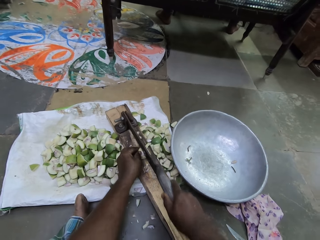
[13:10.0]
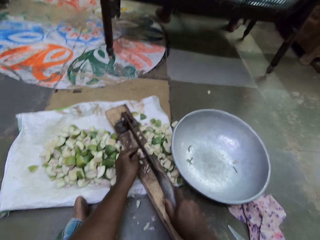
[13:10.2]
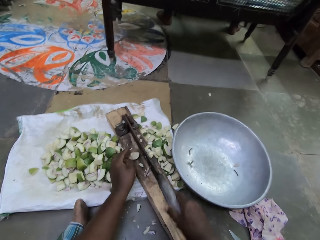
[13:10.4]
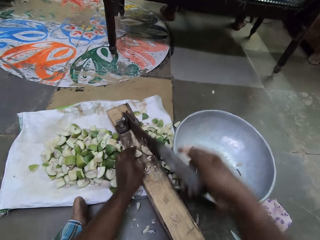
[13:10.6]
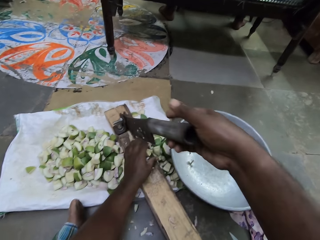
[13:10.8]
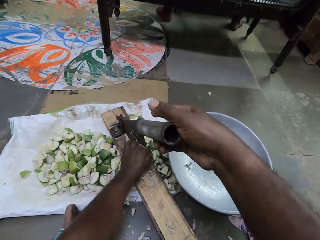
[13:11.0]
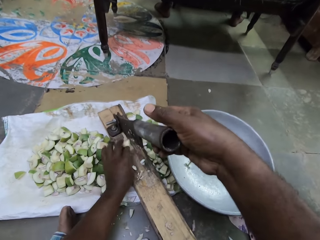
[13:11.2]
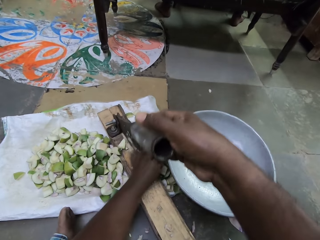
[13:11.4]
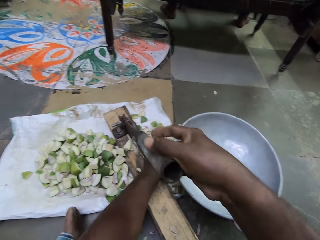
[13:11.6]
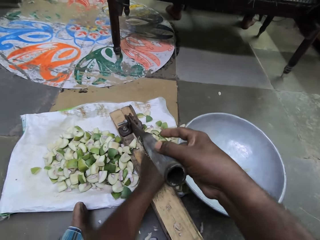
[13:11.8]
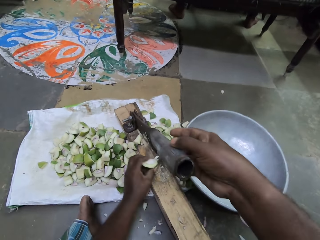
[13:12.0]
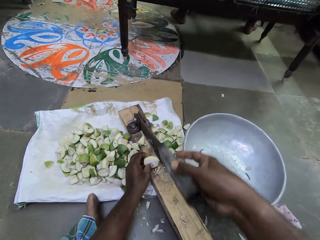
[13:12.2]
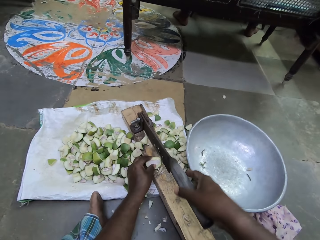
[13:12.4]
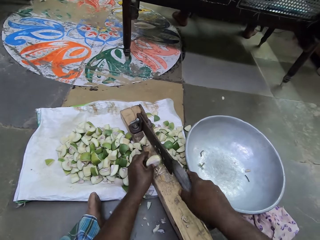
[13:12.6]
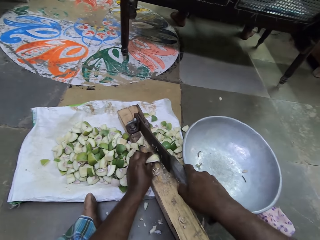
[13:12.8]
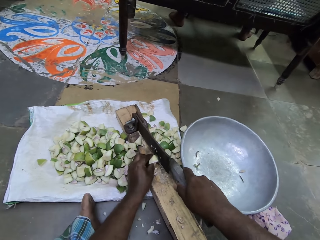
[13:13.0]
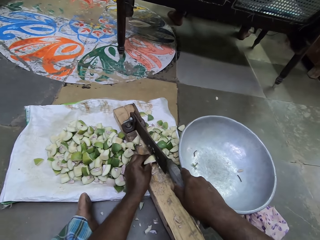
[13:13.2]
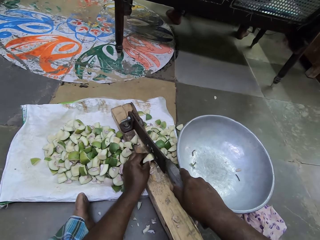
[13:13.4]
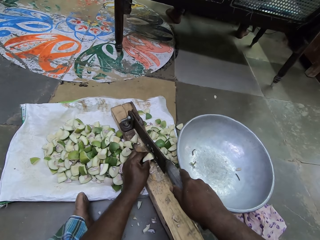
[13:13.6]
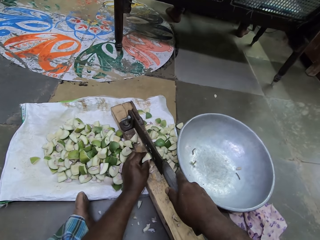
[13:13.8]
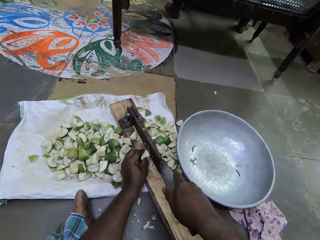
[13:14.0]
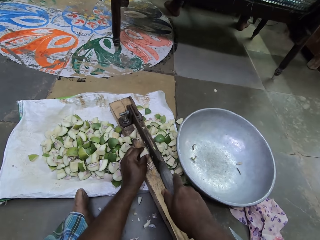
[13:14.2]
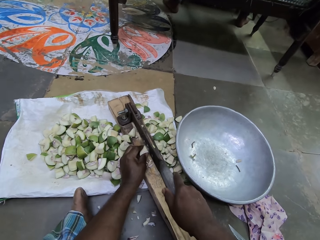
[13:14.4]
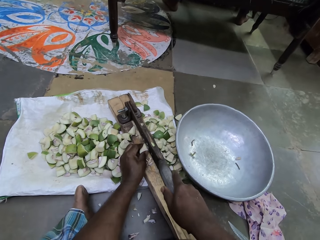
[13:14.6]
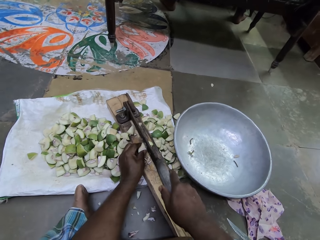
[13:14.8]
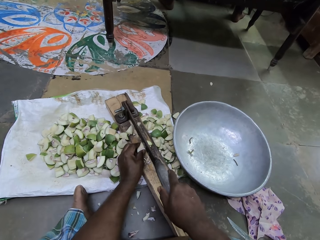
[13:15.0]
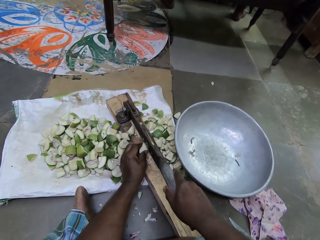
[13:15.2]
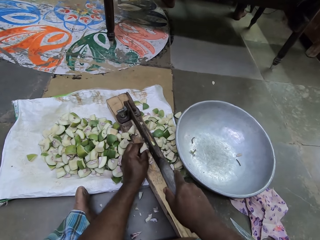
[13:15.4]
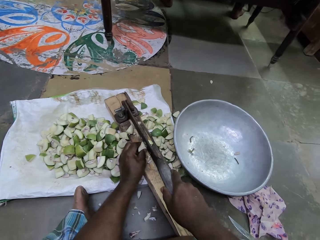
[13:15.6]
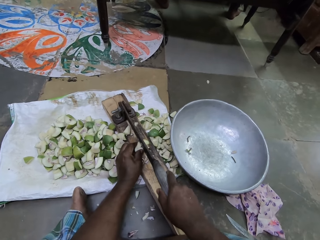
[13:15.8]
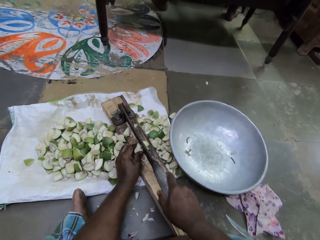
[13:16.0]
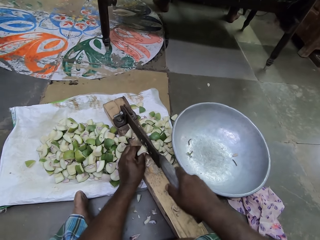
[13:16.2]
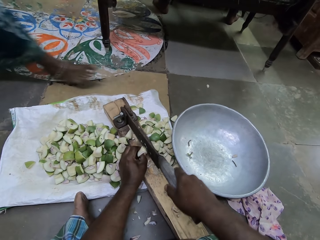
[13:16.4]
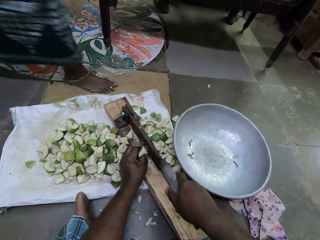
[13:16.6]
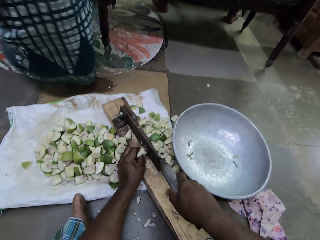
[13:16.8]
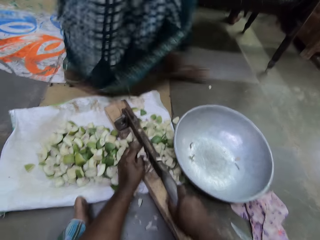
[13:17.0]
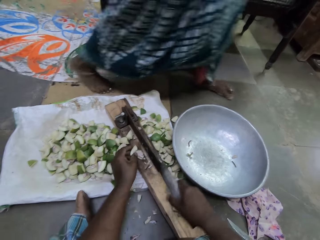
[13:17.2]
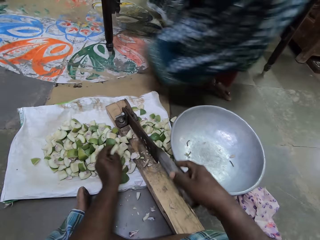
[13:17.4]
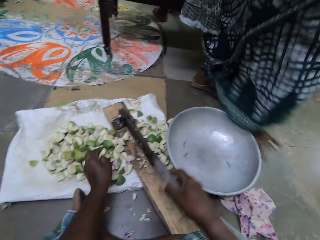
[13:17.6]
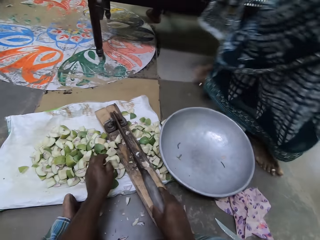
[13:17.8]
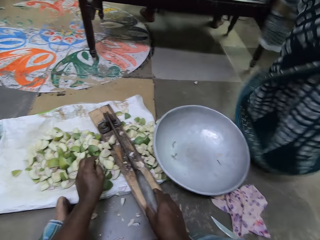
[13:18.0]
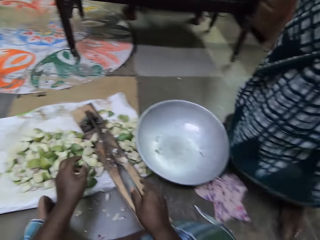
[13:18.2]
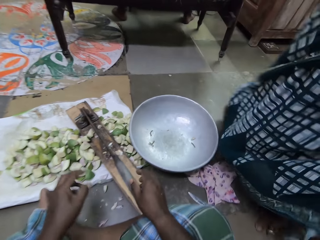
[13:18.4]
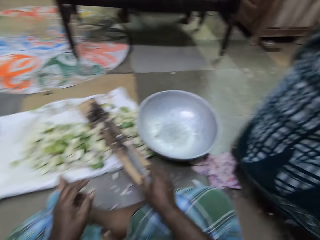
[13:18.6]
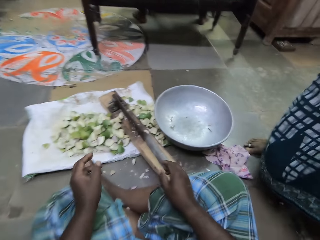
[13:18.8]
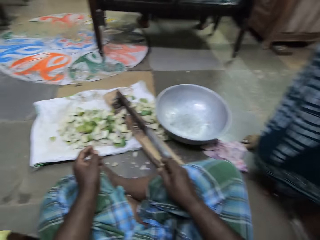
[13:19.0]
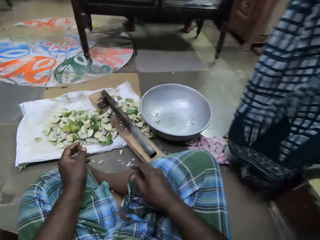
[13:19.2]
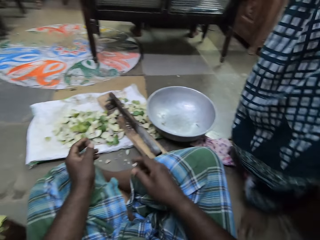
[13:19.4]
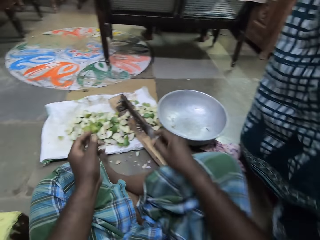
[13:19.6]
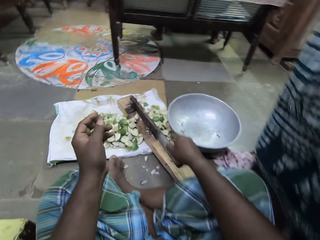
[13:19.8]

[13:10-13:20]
The camera wearer pushes mango pieces with her left hand. She removes pieces of pear on the cleaver cutter with her left hand. She picks up a cut portion of the pear on the ground with her left hand. She places the cut portion of the pear in her left hand in the cleaver cutter. She slices the cut portion of pear in her left hand with the cleaver cutter with her right hand. A woman walks past the camera wearer.

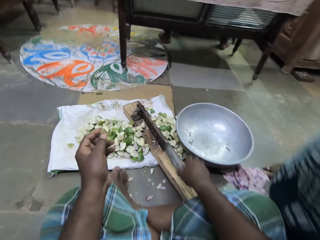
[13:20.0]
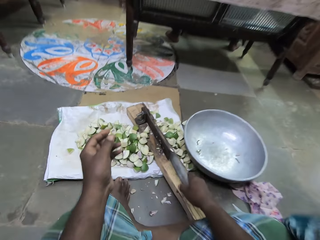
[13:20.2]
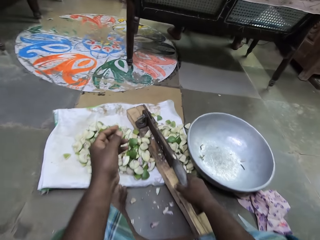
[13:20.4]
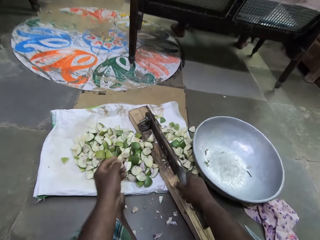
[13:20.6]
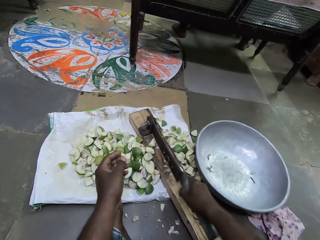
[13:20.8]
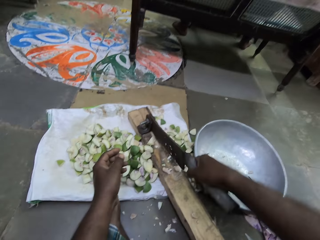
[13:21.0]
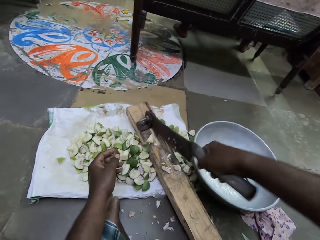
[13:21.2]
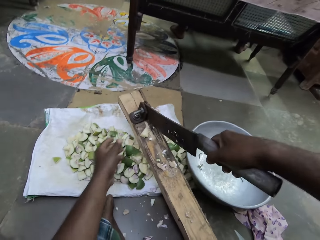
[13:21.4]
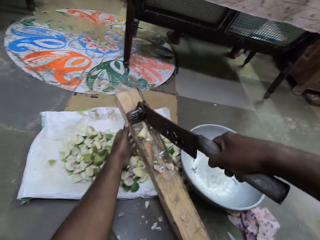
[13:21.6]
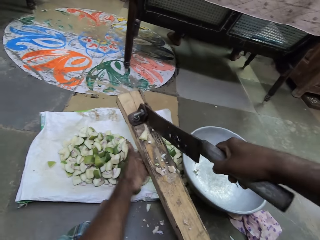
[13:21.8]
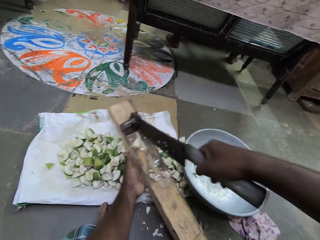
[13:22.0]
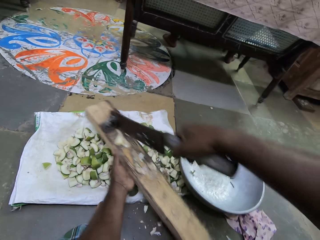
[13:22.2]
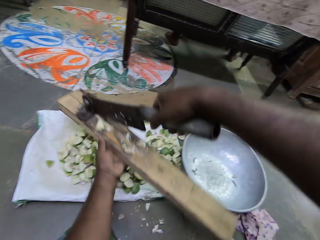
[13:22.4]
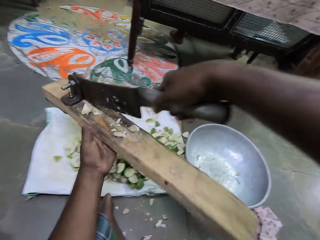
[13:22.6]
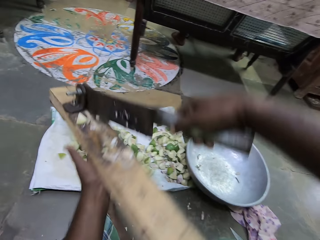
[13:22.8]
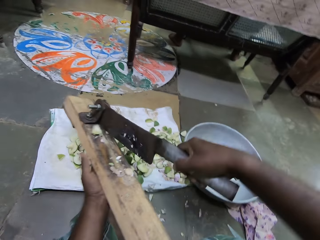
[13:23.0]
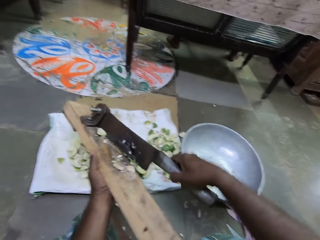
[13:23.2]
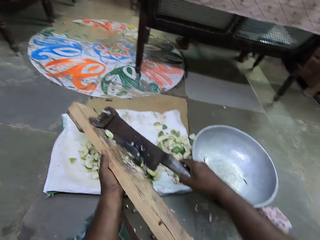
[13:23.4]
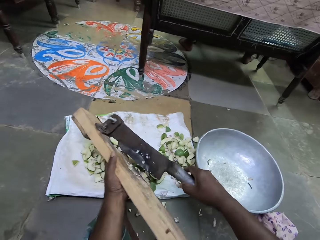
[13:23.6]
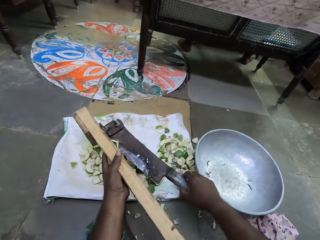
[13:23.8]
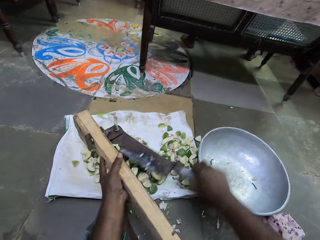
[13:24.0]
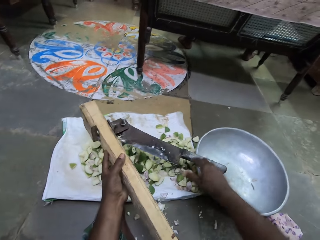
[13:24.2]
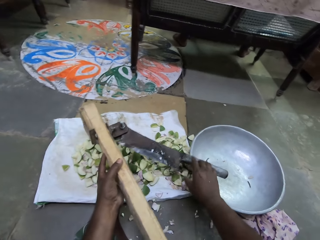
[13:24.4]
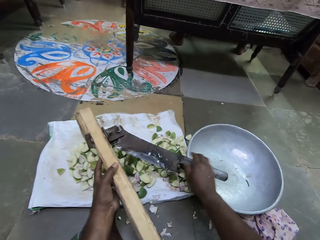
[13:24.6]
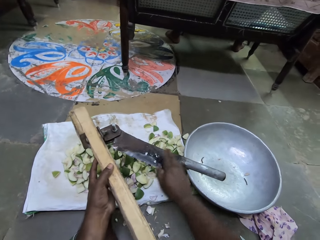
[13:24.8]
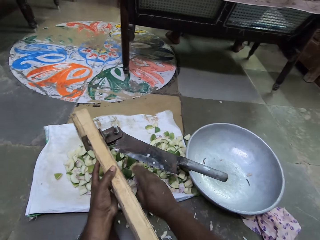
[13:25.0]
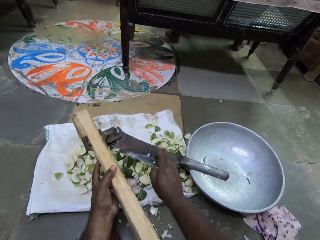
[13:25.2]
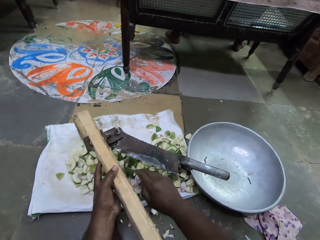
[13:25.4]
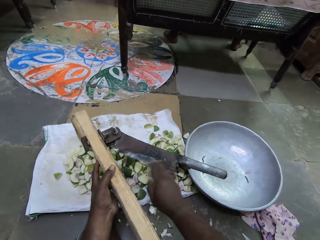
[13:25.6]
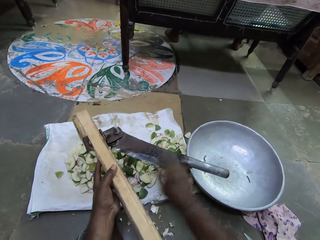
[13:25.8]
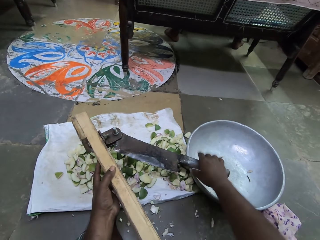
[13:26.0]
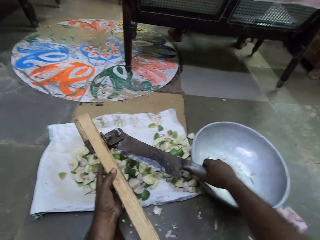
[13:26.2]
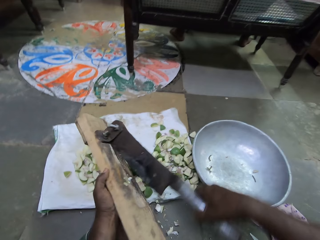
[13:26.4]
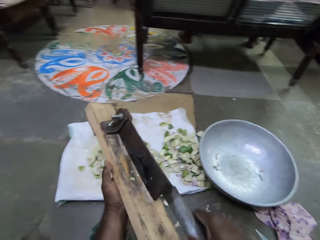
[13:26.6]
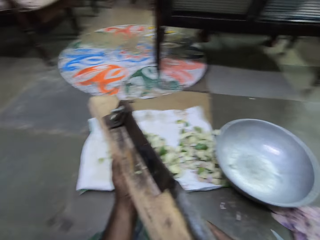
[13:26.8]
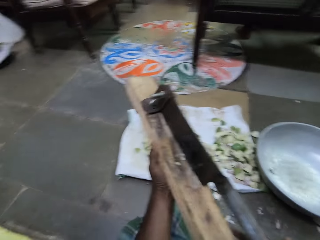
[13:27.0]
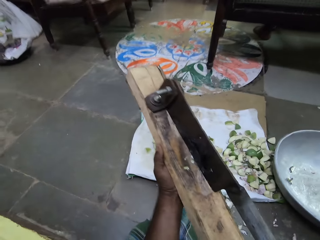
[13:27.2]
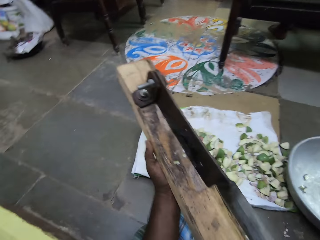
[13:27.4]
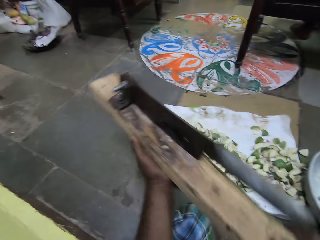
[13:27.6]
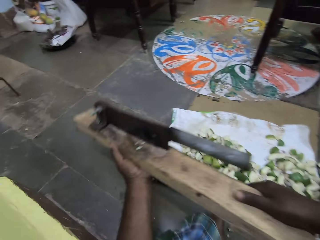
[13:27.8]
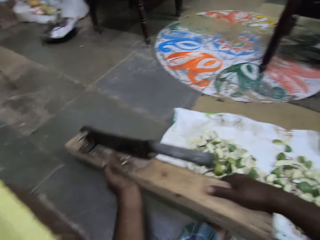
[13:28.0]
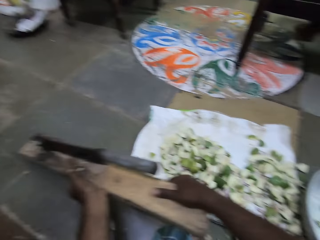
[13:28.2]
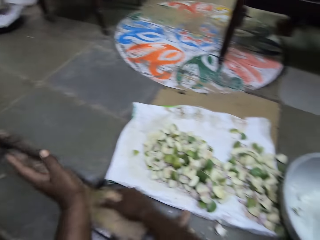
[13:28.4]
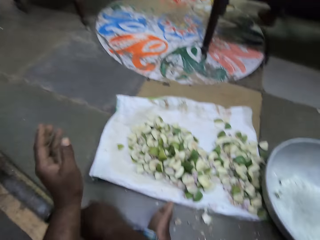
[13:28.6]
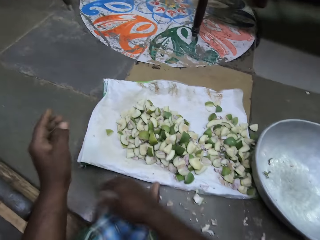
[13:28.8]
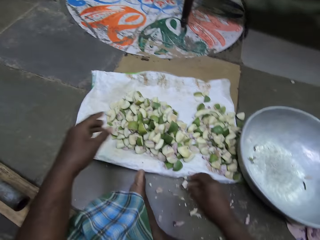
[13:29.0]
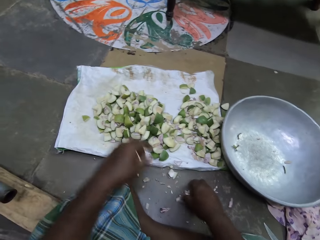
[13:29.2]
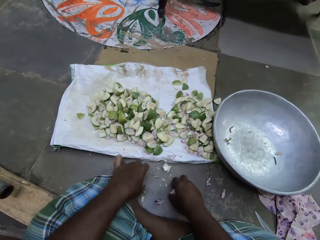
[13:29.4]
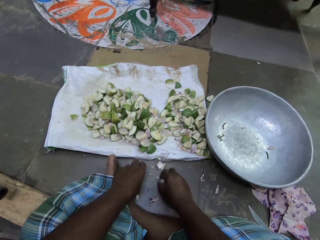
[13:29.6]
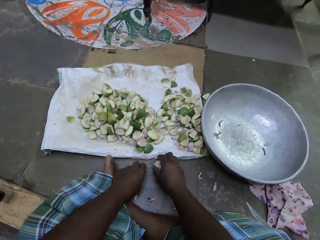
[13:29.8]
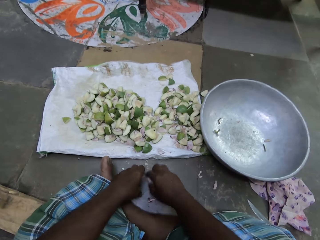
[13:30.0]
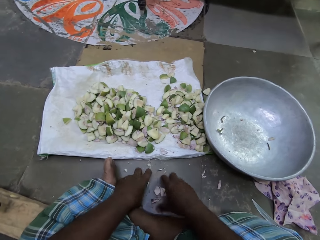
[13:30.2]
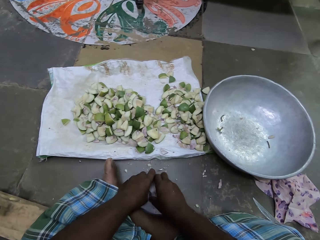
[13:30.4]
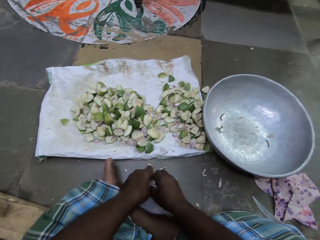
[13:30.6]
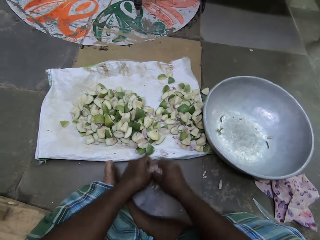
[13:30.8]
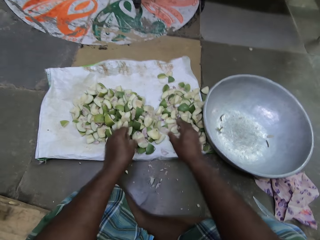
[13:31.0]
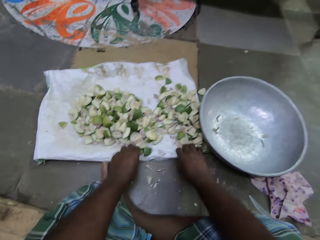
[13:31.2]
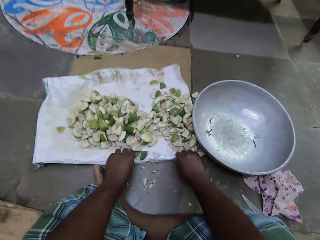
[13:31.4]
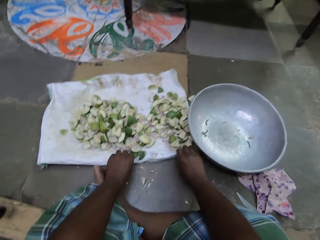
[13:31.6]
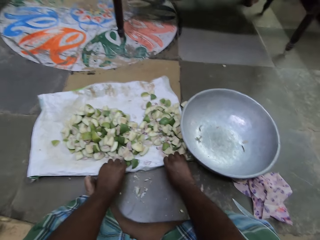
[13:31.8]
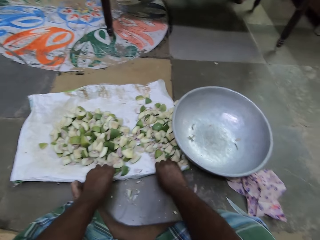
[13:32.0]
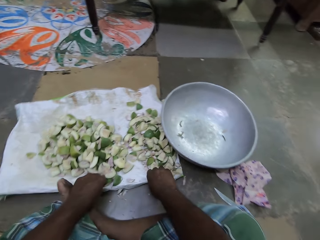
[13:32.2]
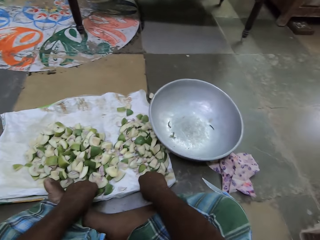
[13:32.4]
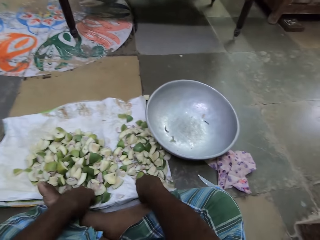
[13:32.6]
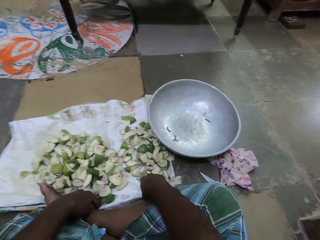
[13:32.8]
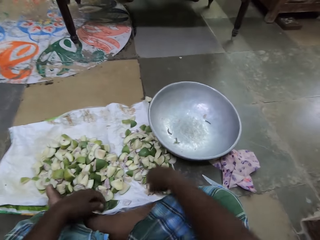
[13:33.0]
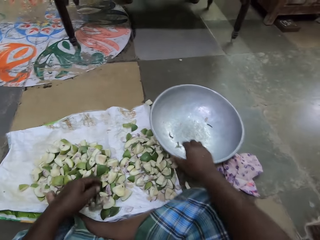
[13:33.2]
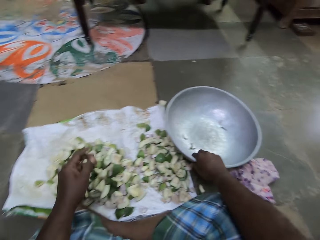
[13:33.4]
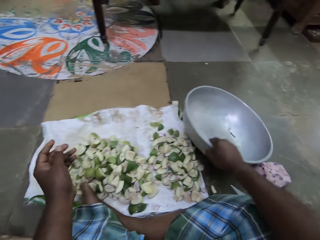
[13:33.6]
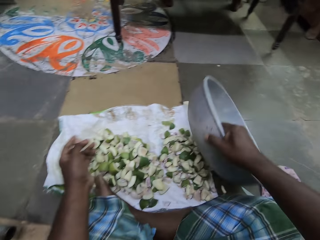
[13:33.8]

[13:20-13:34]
The camera wearer lifts the cleaver cutter or mango cutter from the ground with her right hand. She holds the cleaver cutter with both hands. She removes mango pieces from the mango cutter. She wipes the cleaver cutter blade with her right hand. She drops the cleaver cutter on the ground with both hands. She gathers pieces of pear on the ground with both hands. She throws the pieces of pear in her hands on a bag on the ground with the rest. She pulls the bag on the ground with both hands.
